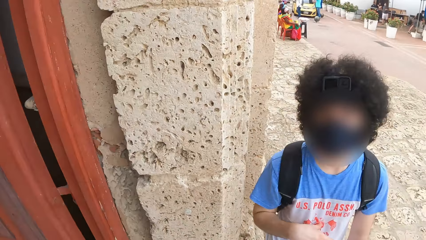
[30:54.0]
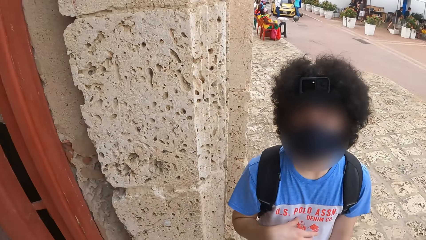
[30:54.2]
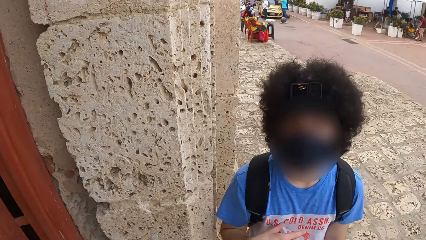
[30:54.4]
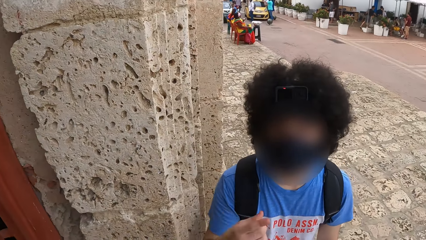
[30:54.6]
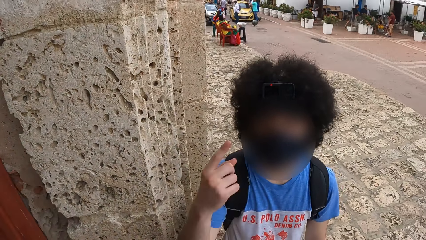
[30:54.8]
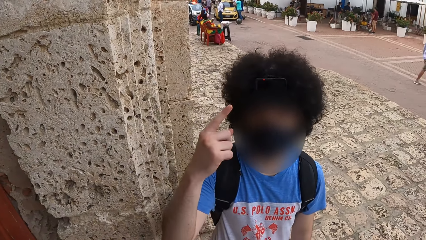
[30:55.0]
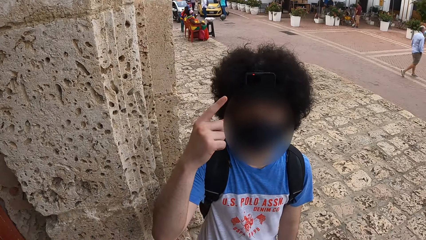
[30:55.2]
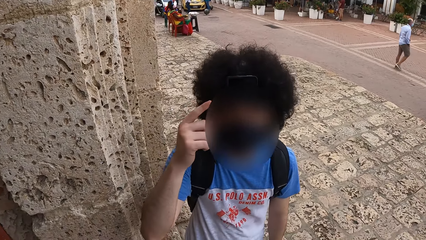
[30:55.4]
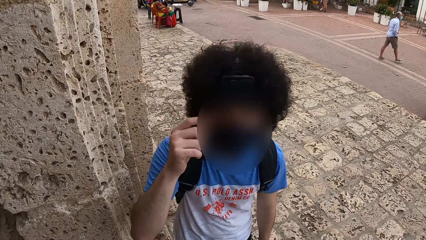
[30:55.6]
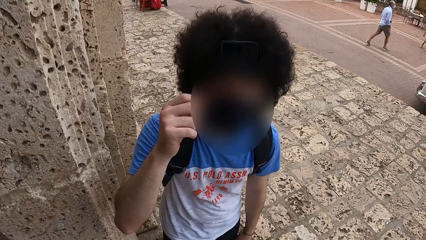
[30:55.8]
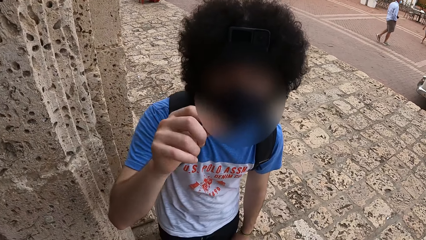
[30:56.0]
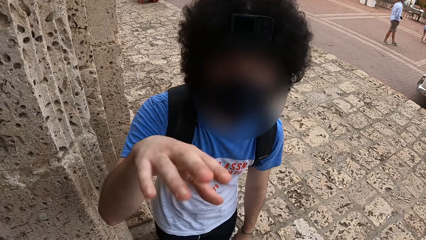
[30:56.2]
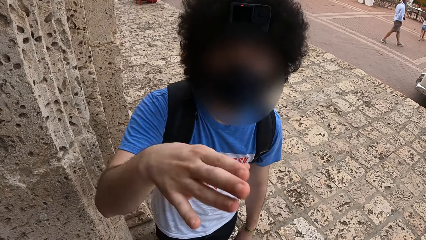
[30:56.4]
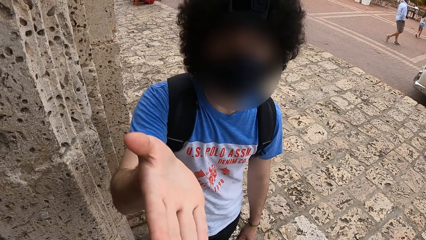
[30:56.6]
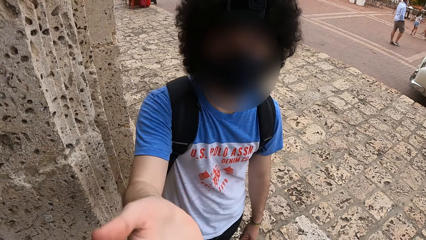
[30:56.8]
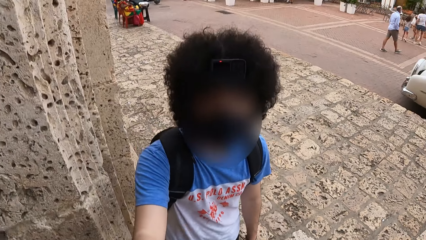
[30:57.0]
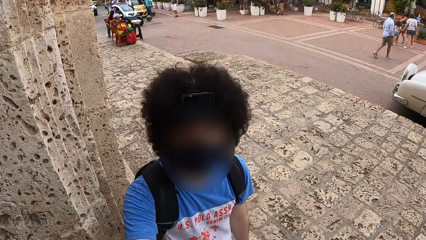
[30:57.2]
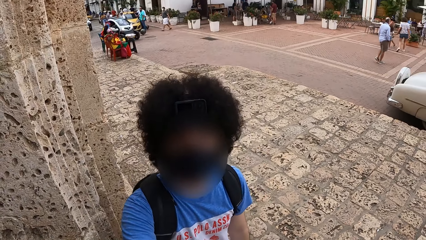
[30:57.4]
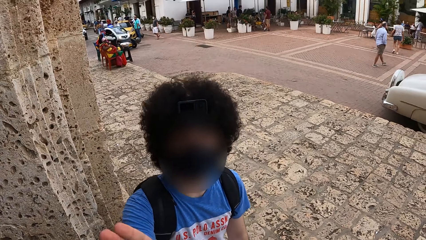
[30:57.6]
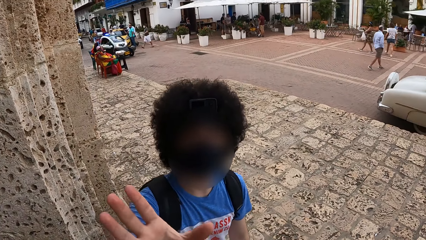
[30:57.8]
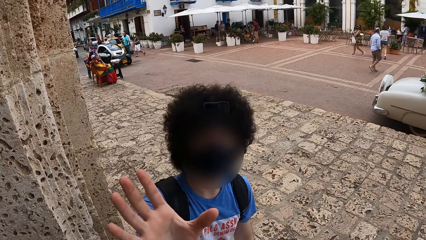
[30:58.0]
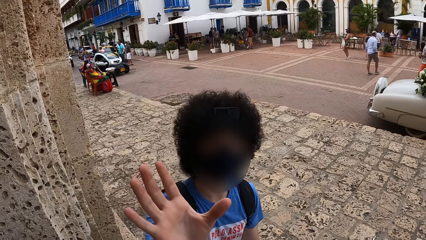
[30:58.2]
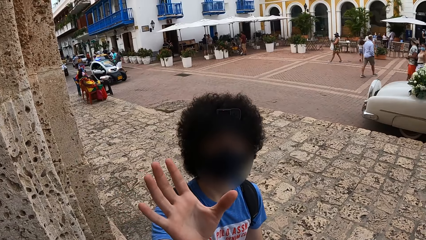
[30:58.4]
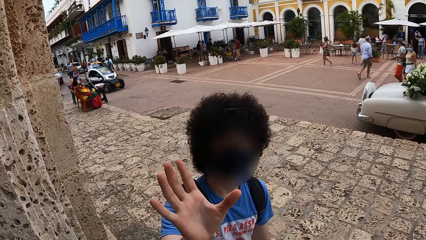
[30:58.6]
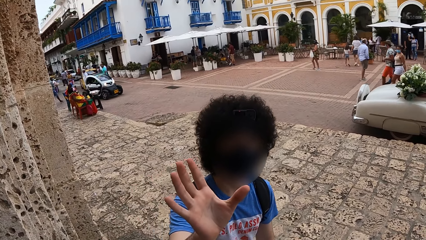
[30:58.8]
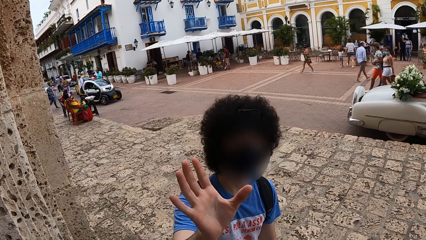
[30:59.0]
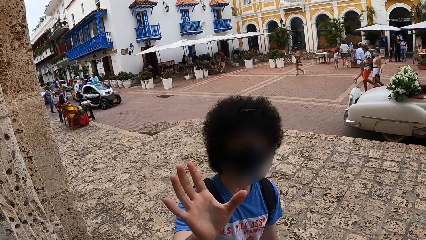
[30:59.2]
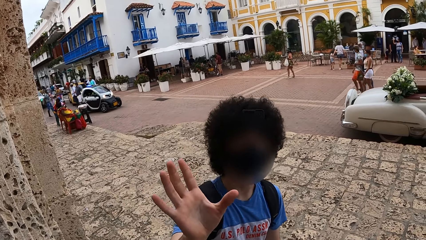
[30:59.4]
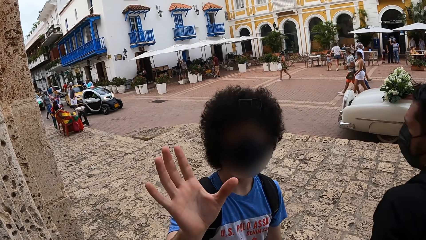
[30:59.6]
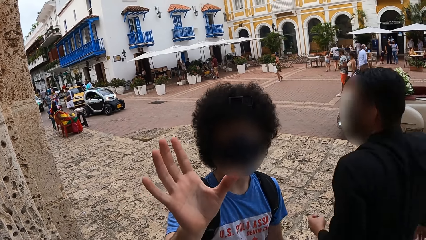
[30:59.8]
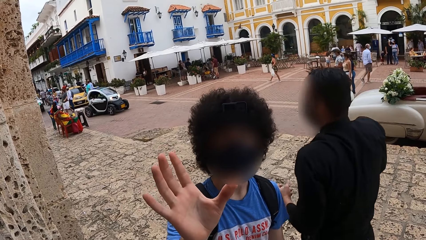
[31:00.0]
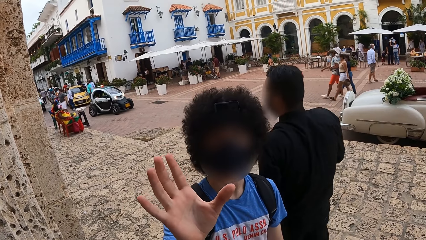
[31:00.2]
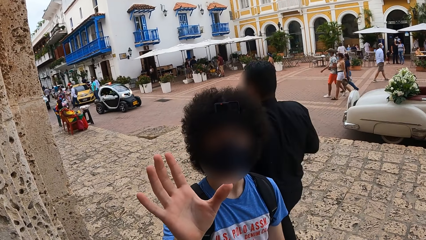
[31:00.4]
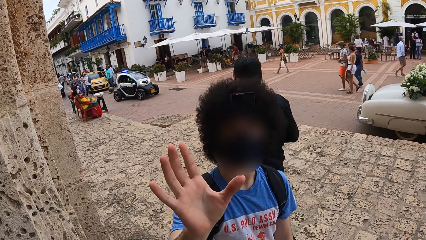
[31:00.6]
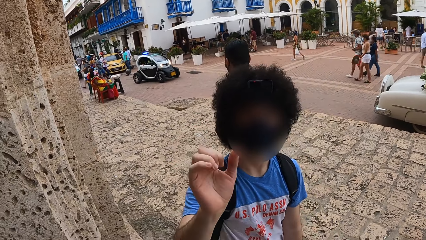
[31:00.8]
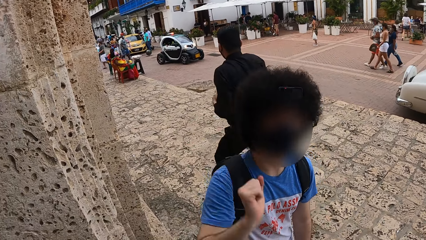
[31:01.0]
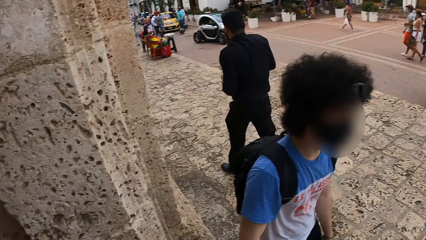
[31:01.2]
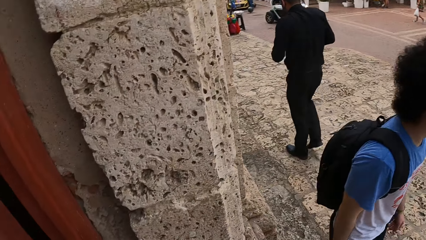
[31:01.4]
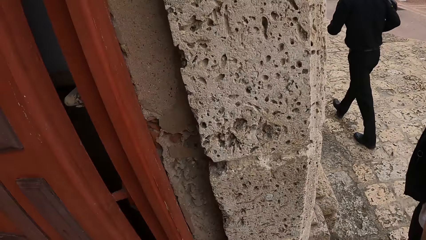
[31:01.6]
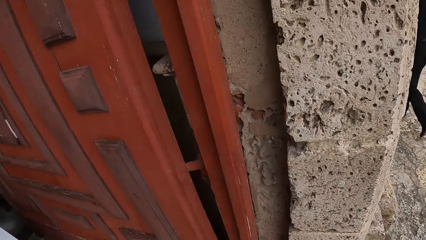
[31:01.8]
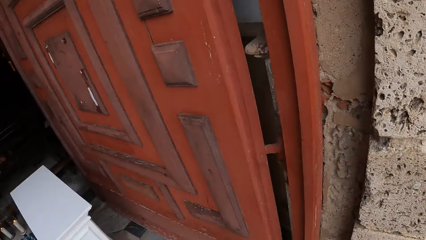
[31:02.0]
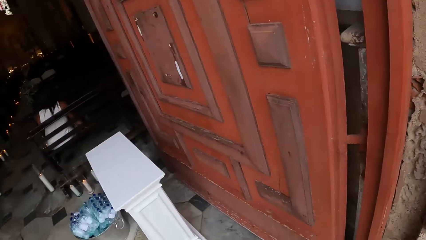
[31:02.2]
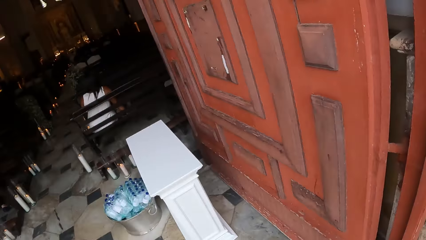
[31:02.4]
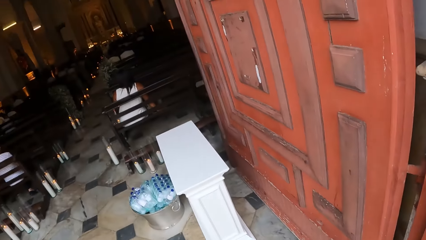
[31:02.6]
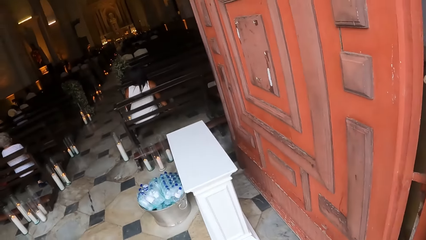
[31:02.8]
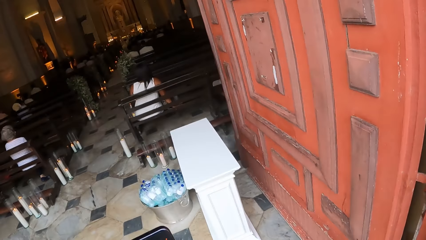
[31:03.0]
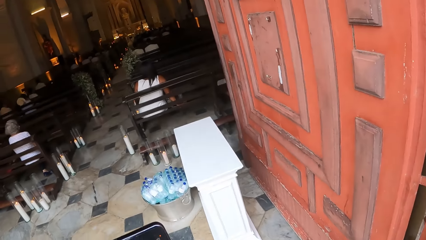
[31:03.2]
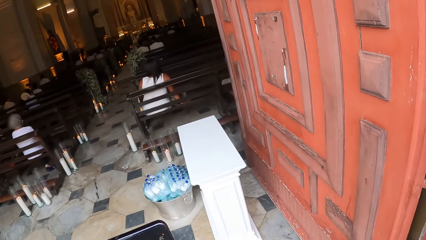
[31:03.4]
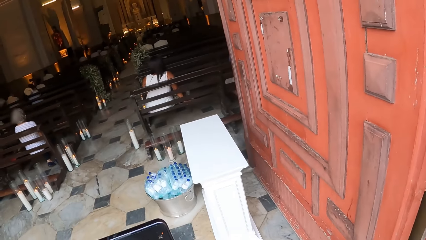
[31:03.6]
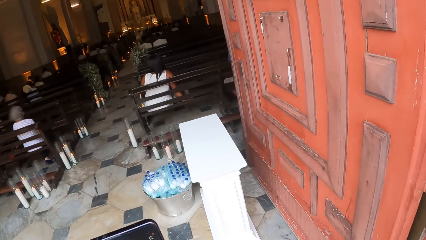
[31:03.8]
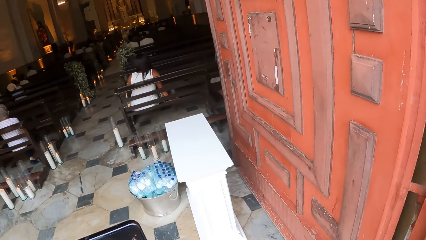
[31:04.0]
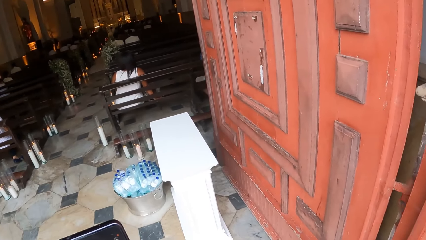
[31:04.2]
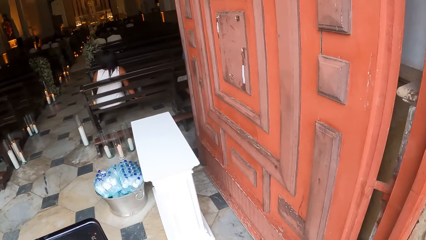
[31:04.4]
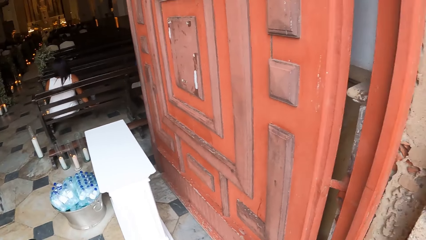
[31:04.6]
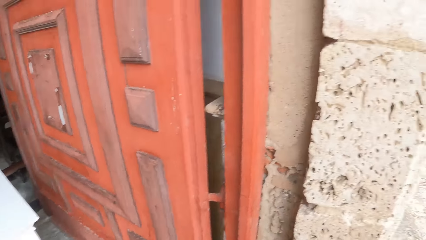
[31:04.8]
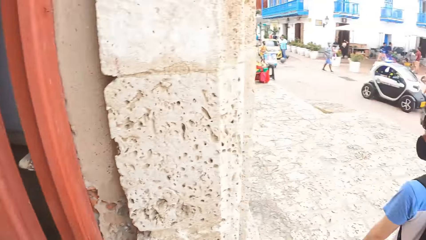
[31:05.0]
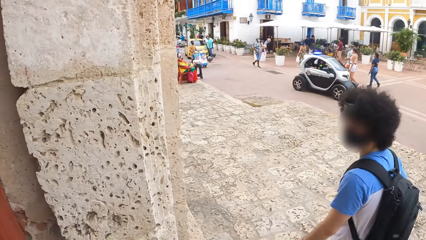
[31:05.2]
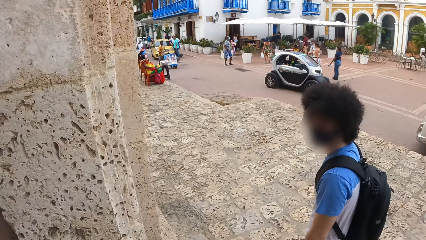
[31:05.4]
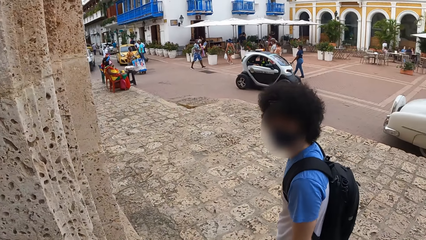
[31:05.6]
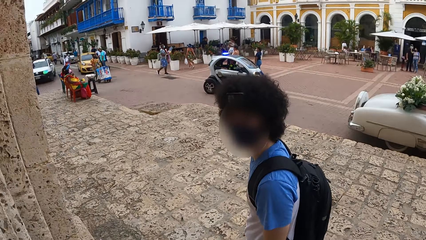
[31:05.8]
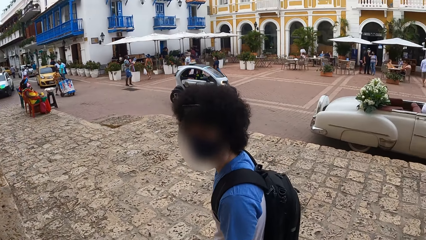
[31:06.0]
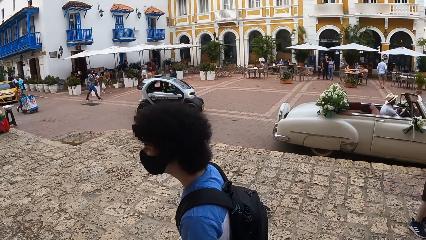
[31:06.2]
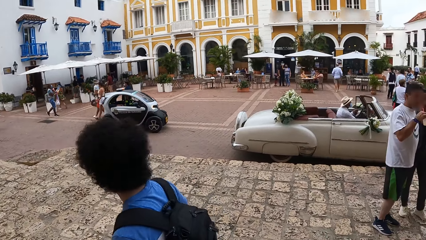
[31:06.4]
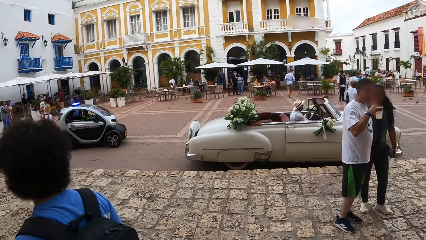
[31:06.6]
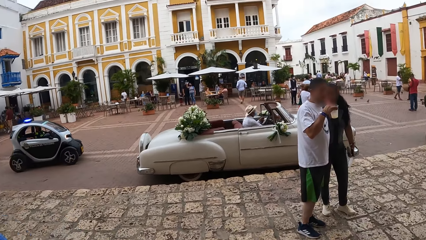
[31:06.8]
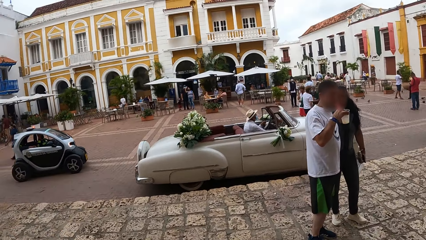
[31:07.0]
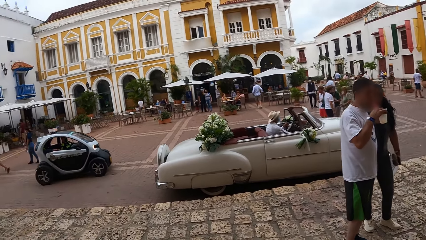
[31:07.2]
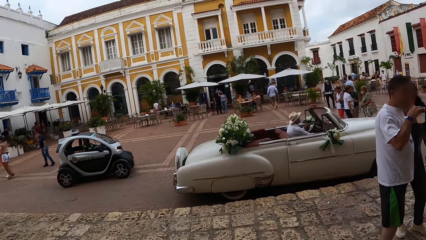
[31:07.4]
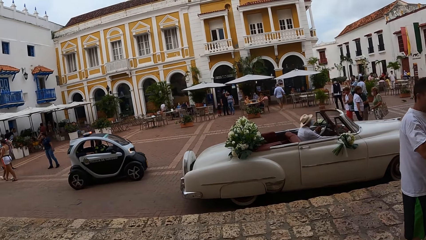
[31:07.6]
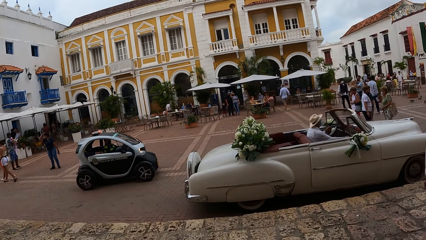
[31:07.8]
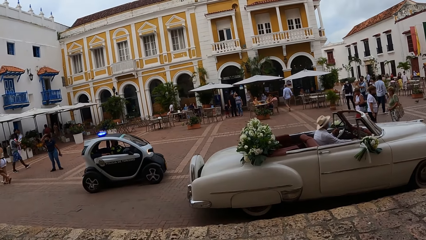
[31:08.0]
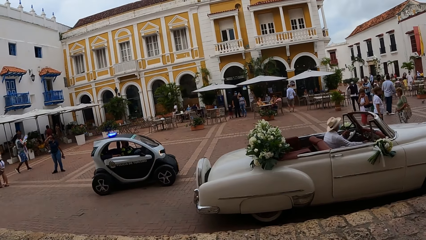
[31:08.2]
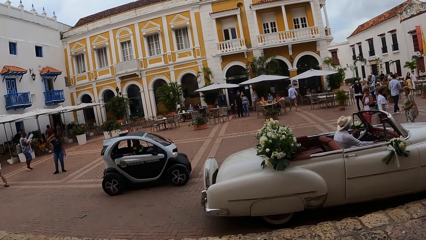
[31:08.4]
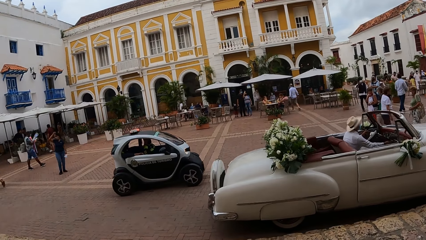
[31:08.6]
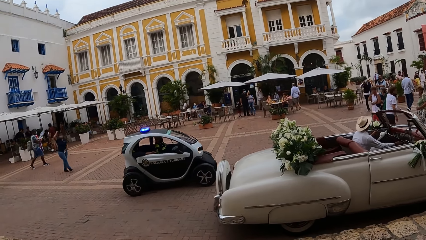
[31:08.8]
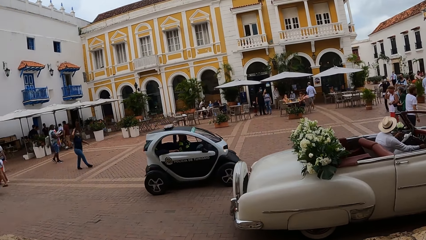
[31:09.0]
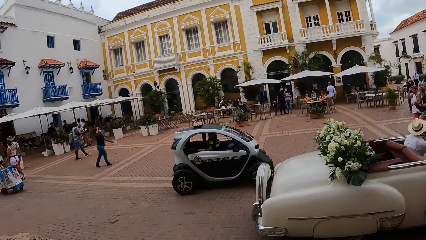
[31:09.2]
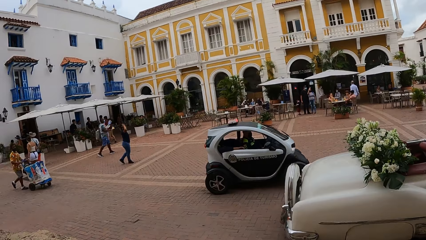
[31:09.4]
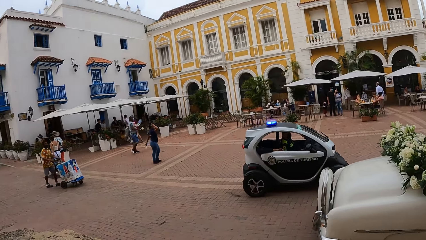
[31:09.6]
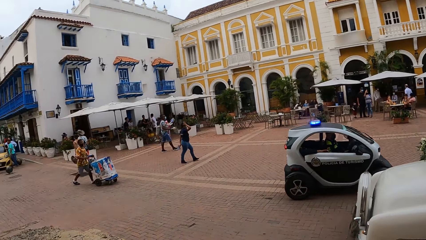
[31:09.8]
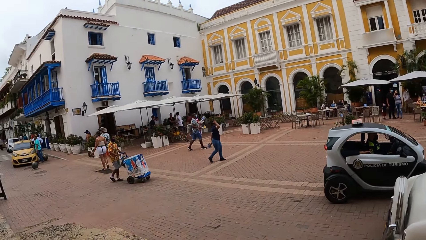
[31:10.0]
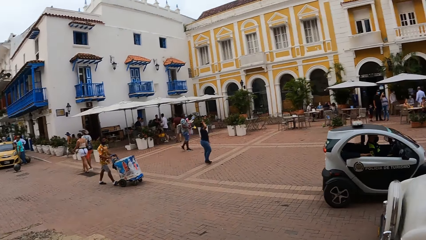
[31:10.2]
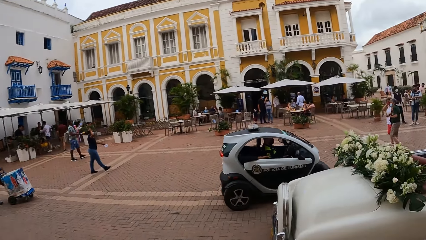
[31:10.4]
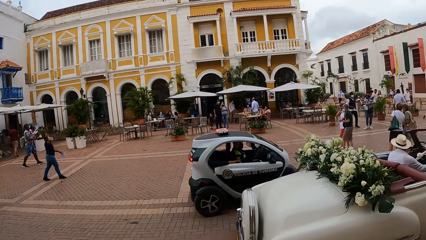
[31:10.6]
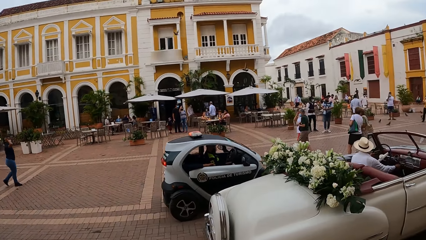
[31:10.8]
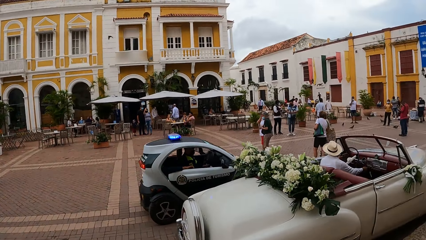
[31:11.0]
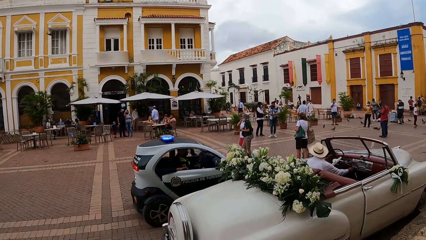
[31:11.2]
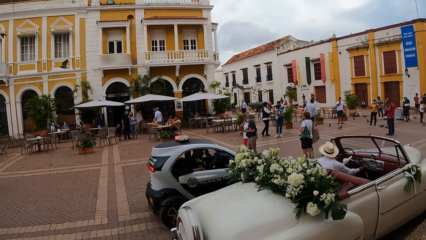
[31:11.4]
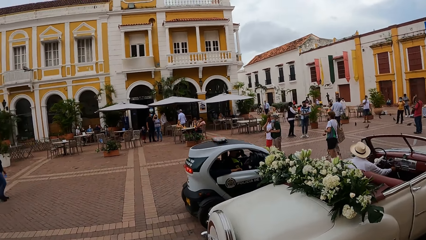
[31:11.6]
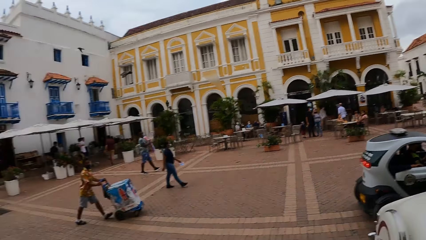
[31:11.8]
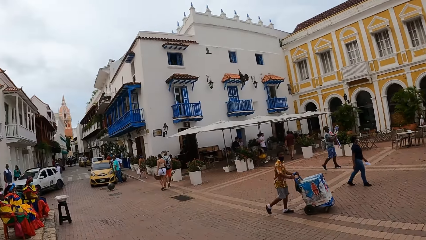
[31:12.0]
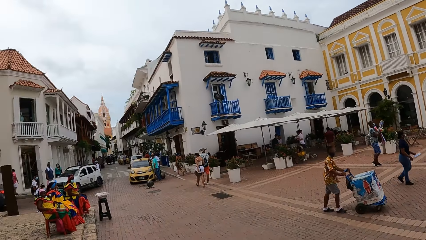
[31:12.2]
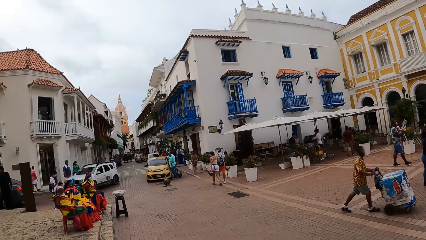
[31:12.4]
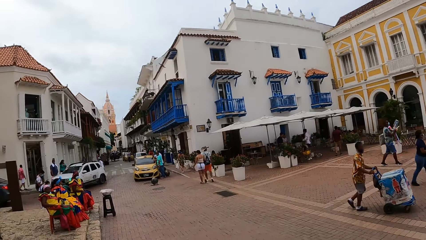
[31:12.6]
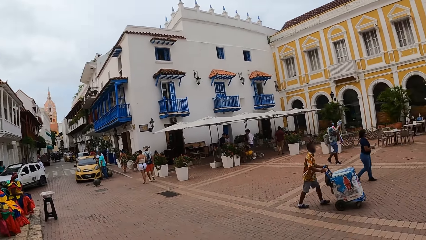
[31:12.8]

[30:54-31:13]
A man interacts with the camera wearer. The camera wearer looks in the church. They walk down a street with the man.
